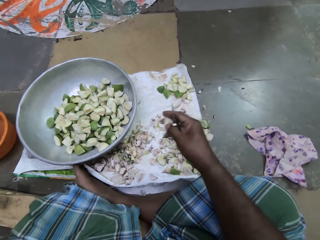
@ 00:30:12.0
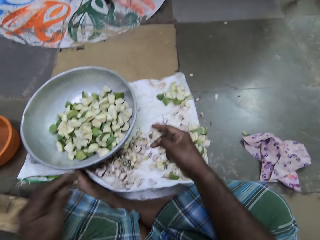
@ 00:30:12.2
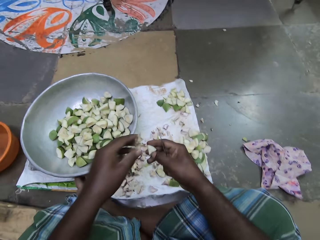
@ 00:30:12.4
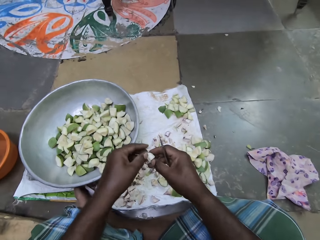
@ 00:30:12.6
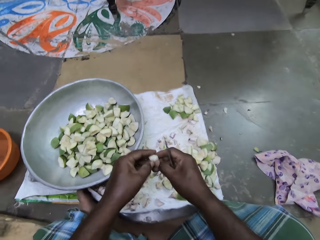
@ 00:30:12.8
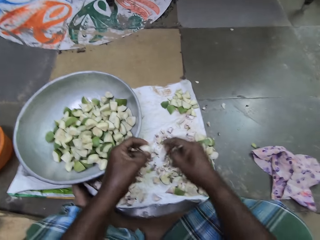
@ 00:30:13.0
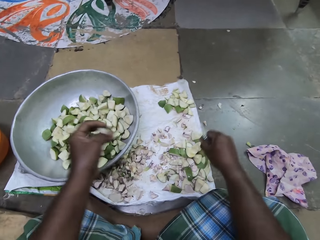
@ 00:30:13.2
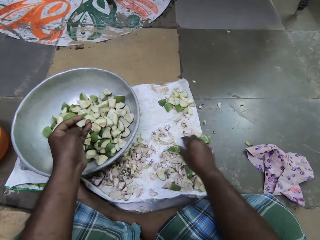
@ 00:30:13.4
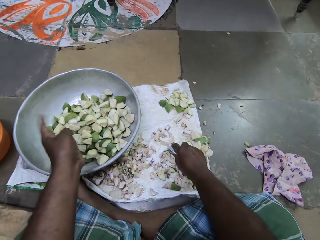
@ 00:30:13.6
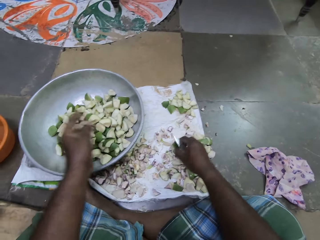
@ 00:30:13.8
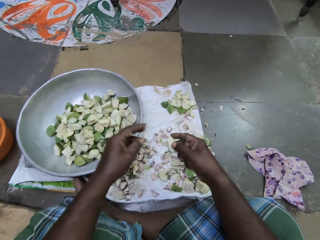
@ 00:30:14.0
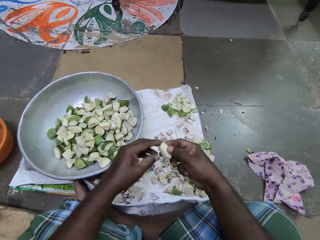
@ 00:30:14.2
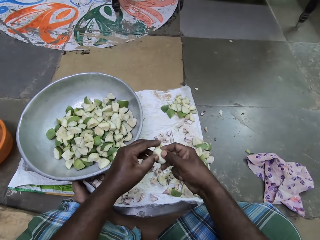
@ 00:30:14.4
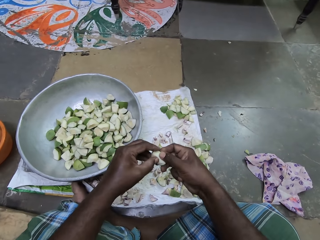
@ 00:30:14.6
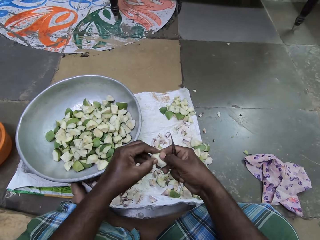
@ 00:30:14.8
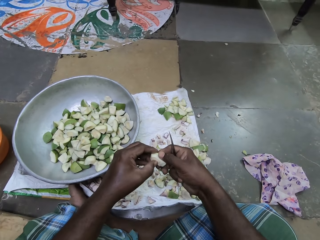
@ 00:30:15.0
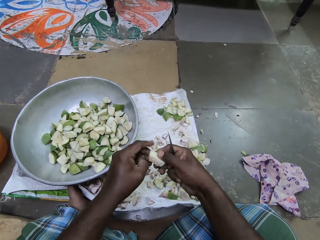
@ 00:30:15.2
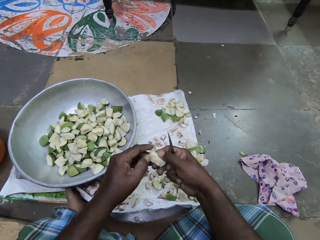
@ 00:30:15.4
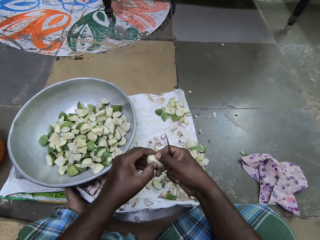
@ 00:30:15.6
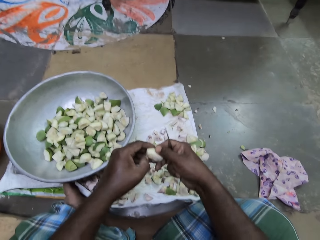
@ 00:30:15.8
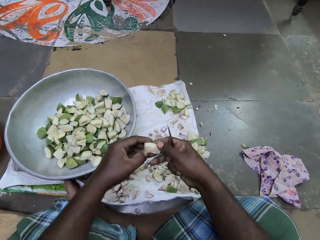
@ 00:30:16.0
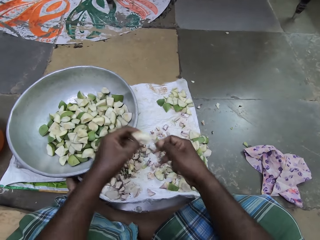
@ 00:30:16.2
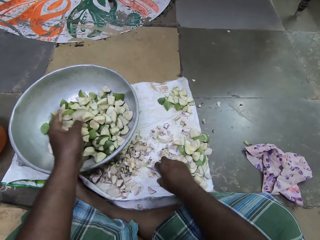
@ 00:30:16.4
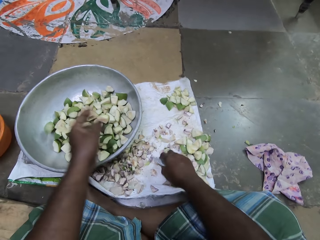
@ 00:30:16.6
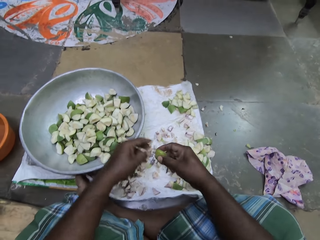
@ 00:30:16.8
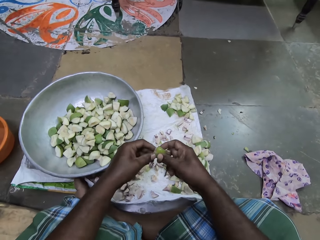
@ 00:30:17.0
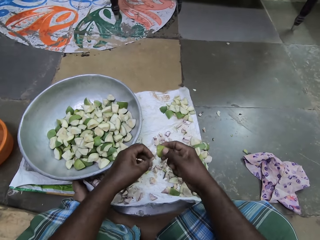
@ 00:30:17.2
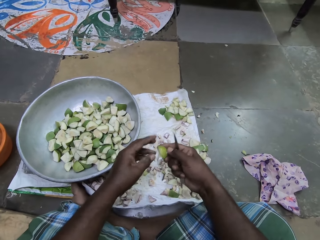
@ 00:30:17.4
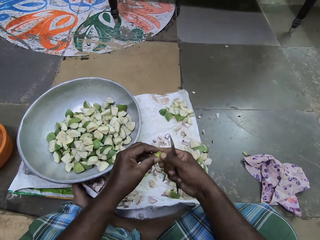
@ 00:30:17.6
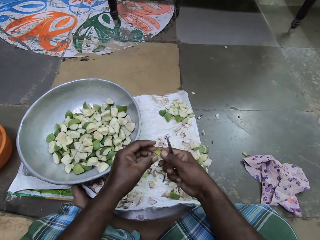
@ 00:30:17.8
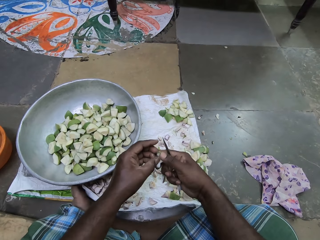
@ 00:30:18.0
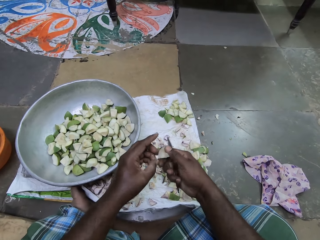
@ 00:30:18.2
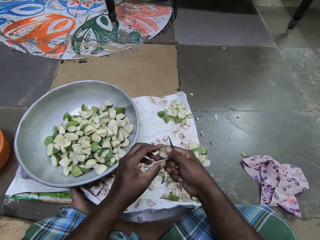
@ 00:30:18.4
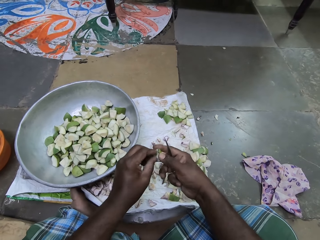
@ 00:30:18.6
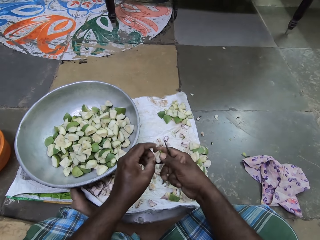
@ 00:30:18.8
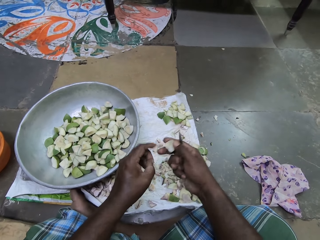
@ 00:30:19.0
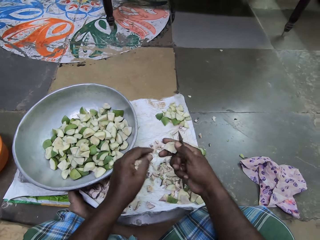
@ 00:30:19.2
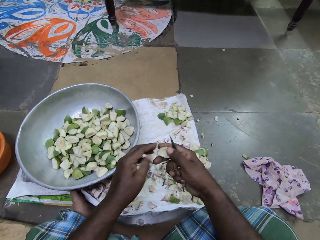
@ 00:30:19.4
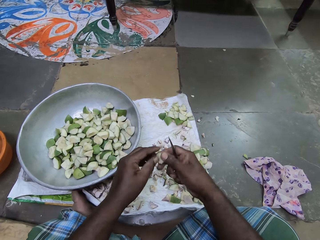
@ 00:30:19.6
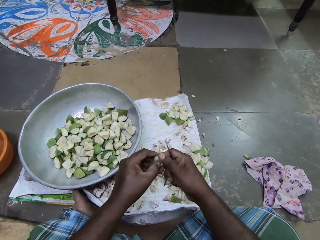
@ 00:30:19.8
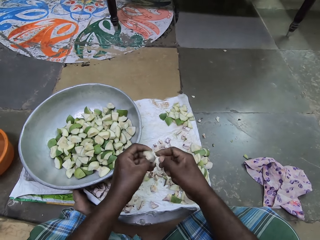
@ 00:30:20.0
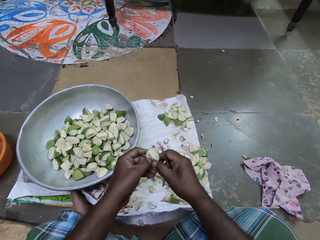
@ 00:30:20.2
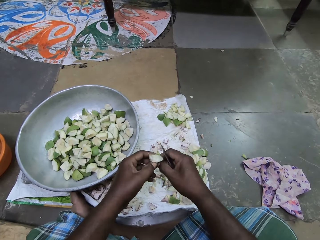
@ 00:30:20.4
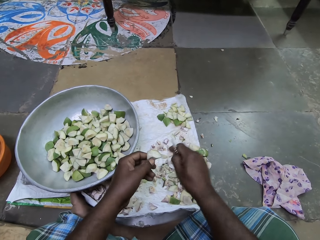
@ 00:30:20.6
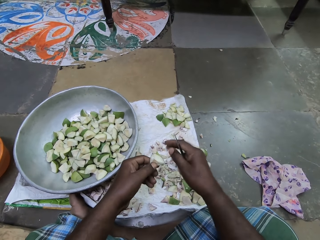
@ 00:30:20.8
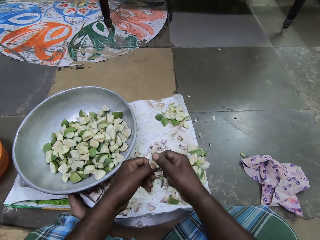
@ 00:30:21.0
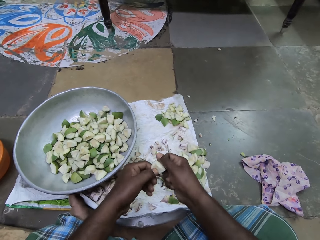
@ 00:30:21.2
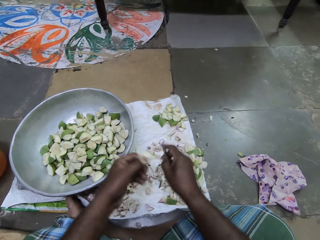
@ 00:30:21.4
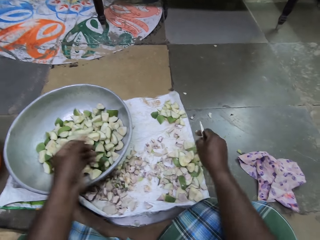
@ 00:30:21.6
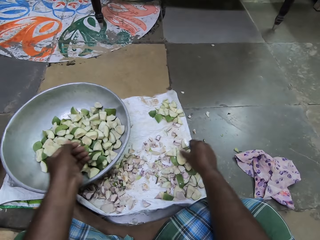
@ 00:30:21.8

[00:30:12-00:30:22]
The camera wearer rubs her hand on the wrapper. She passes the diced apple to her left hand. She drops the diced apple in the pot on the sack on the floor with her left hand. She holds a vegetable. She picks a diced apple on the sack on the floor with her right hand. She peels the diced apple in her right hand with her left hand. She scratches with a hand. She drops the diced apple in the pot on the sack on the floor with her left hand. She picks a diced apple on the sack on the floor with her right hand. She peels the diced apple in her right hand with her left hand. She passes the diced apple to her left hand.

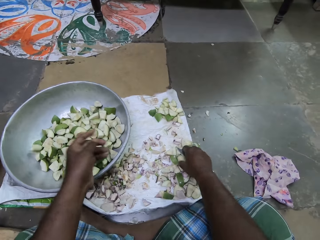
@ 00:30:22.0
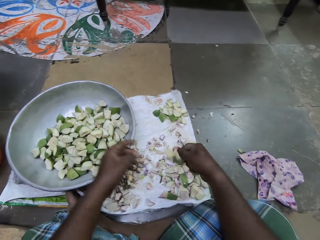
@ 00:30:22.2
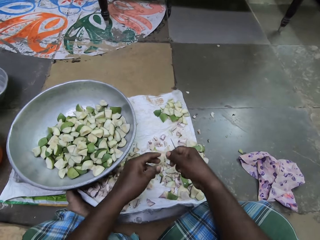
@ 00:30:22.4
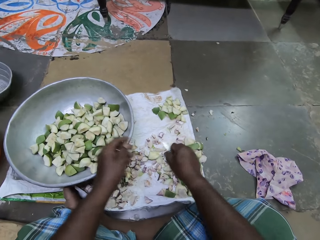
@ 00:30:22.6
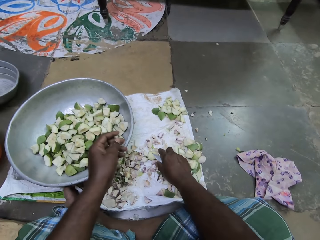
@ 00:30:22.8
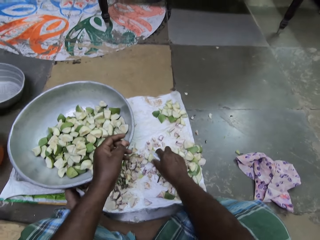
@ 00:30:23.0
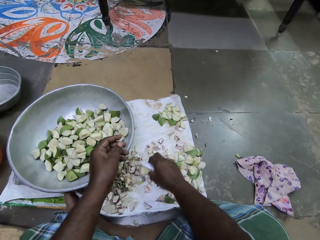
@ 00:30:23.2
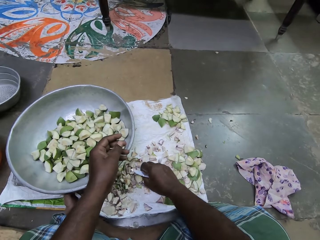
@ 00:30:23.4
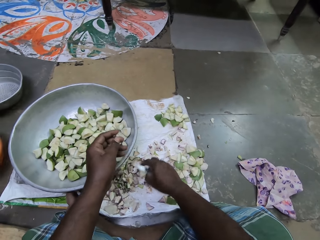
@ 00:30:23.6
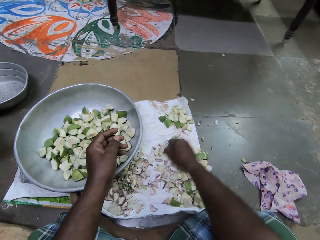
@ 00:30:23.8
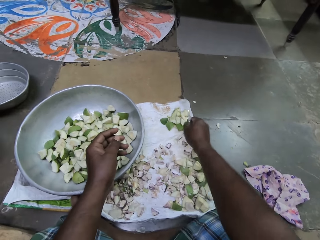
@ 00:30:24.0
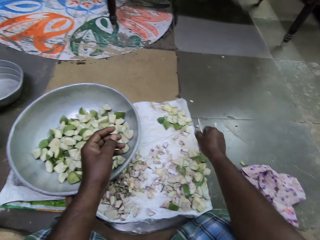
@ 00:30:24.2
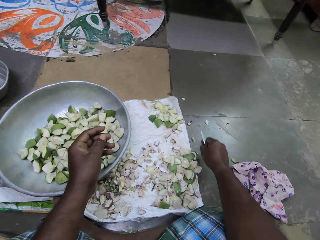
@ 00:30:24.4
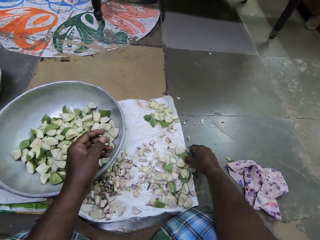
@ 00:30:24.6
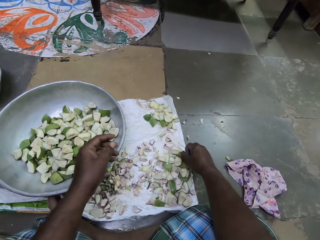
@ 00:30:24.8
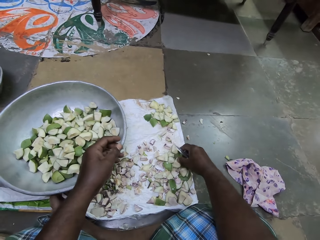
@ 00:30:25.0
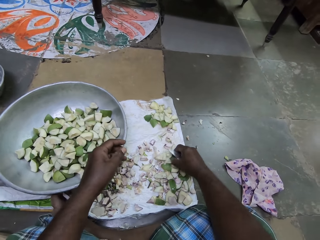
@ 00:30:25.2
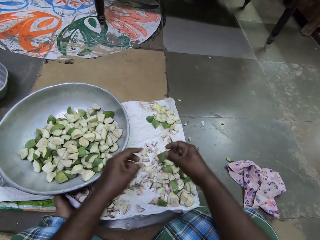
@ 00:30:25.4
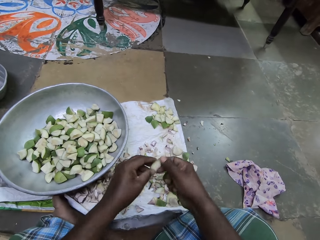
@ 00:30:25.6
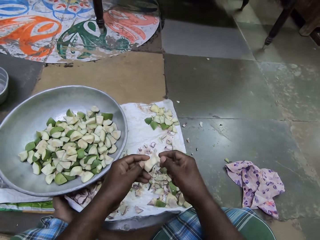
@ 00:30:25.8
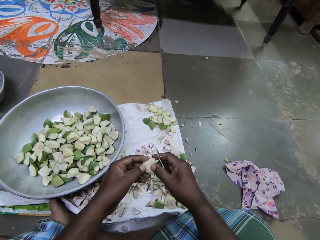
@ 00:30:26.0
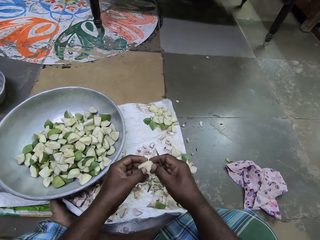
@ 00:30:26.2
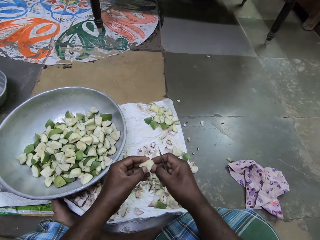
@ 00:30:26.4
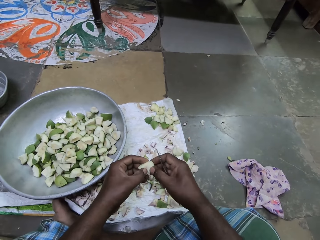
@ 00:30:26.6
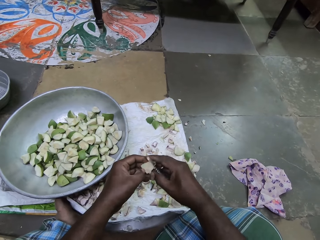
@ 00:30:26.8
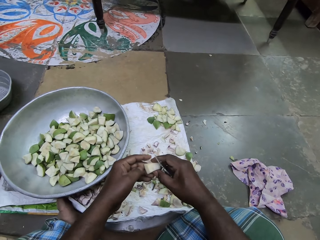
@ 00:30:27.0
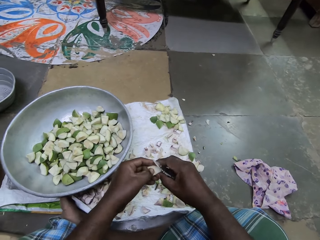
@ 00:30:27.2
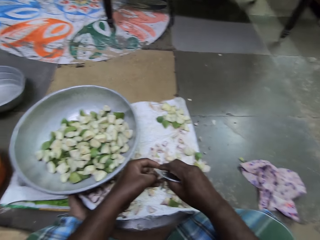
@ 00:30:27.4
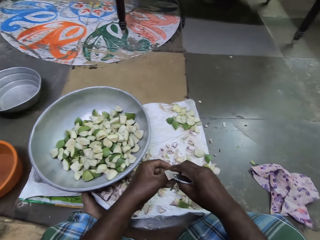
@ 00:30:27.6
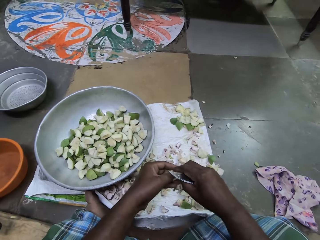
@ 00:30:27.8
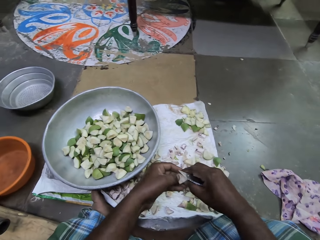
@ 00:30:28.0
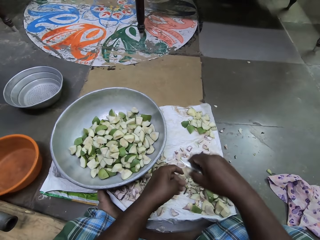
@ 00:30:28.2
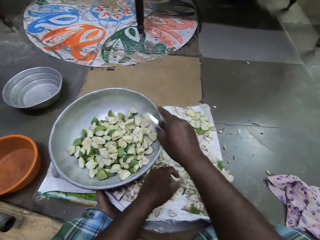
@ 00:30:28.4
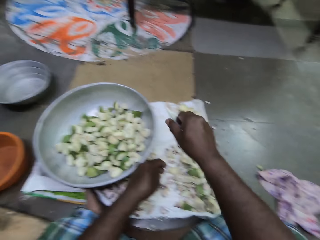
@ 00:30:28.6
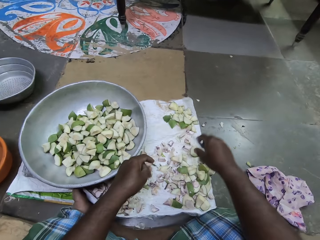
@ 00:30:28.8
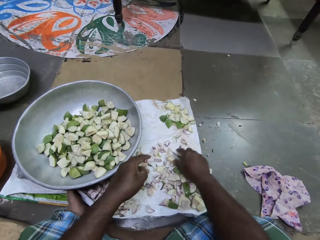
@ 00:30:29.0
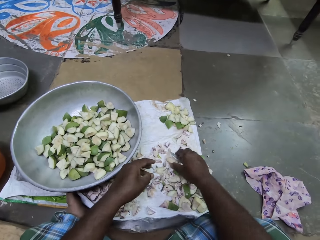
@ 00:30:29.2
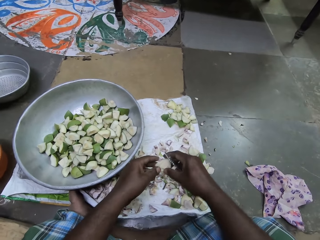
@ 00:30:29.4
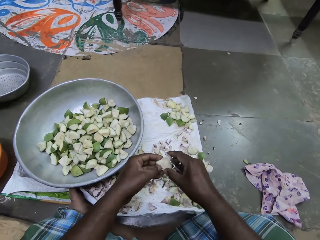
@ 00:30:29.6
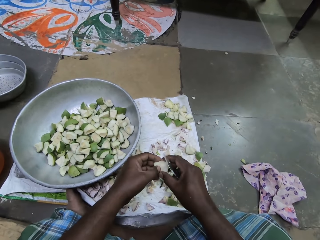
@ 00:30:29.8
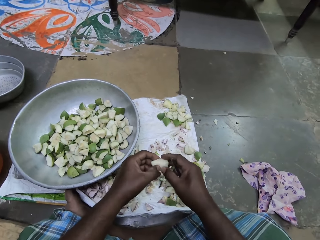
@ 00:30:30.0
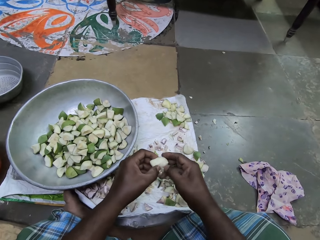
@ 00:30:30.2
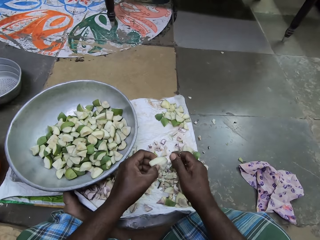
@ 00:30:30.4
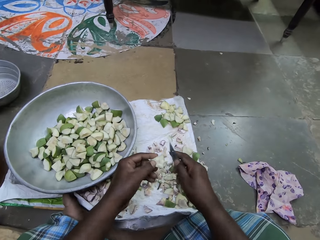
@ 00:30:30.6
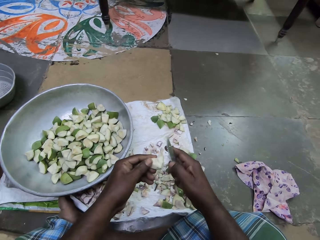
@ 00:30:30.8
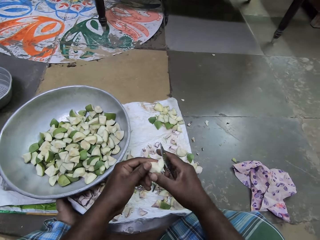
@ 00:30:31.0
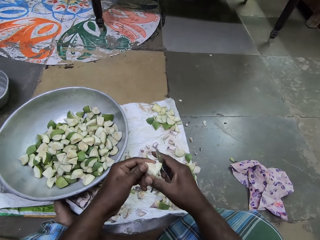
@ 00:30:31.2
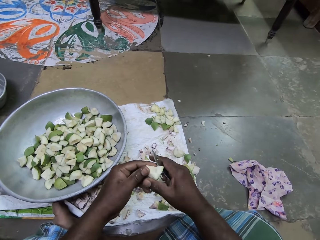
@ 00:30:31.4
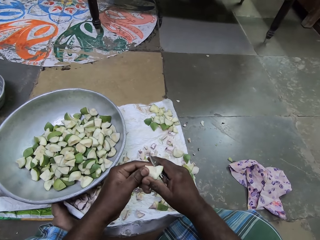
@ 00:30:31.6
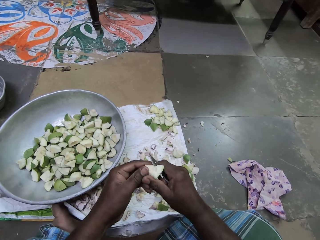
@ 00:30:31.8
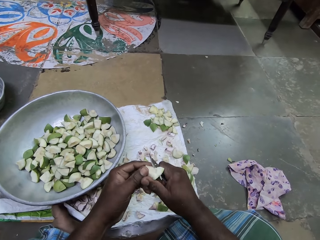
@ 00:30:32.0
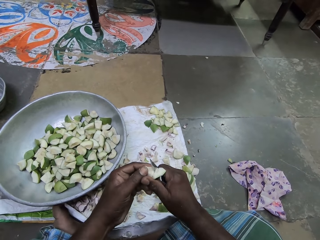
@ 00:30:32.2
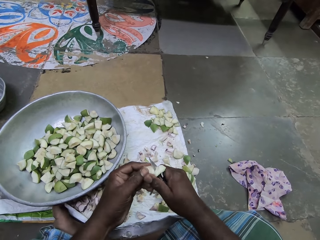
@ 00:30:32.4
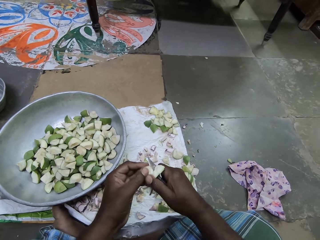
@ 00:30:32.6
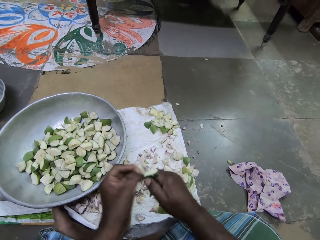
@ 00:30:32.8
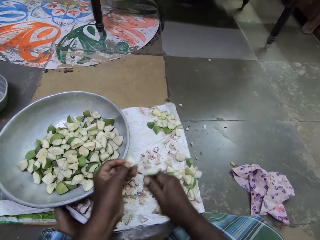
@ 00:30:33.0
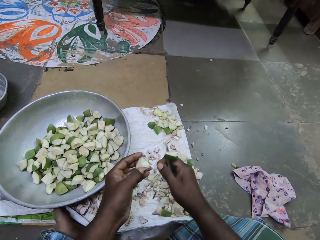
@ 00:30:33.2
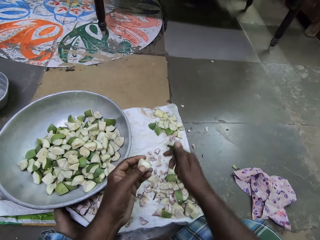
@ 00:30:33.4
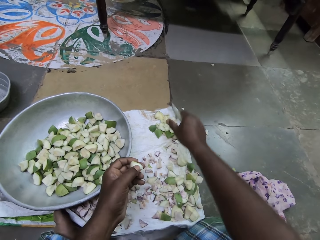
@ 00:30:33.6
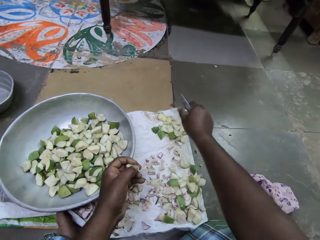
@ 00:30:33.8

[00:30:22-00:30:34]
The camera wearer drops the diced apple in the pot on the sack on the floor with her left hand. She picks a diced apple on the sack on the floor with her right hand. She picks the diced apple on the sack on the floor with her right hand. She drops the diced apple on the sack on the floor with her right hand. She picks a diced apple on the sack on the floor with her right hand. She passes the diced apple to her left hand. She examines the diced apple with both hands. She peels the diced apple in her right hand with her left hand. She drops the diced apple in the pot on the sack on the floor with her right hand. She picks a diced apple on the sack on the floor with her right hand. She passes the diced apple to her left hand. She cuts the diced apple in her left hand with the knife in her right hand.
